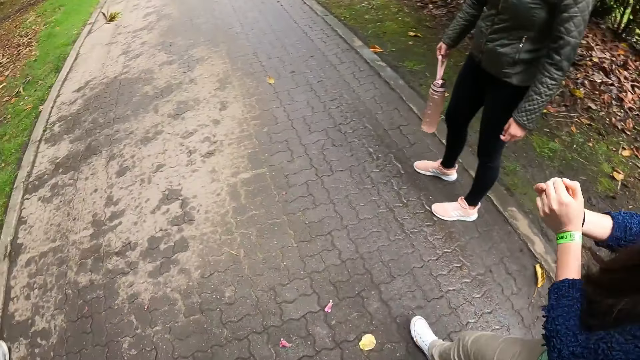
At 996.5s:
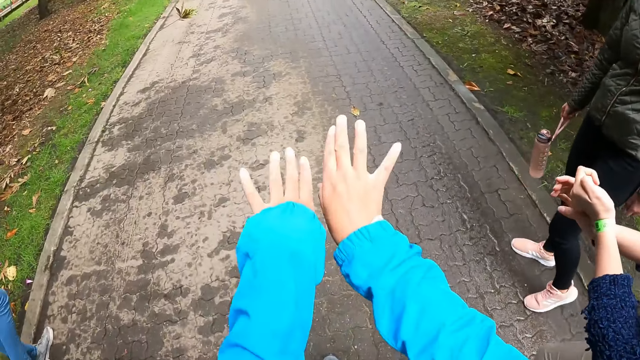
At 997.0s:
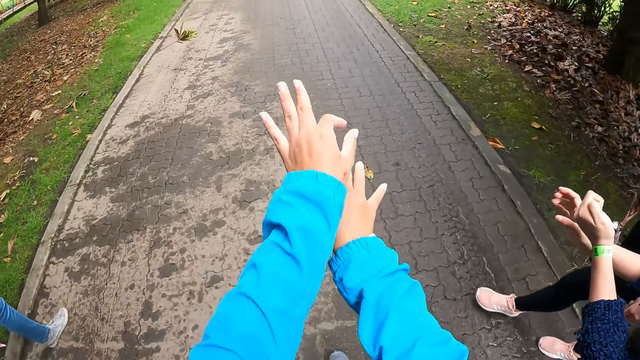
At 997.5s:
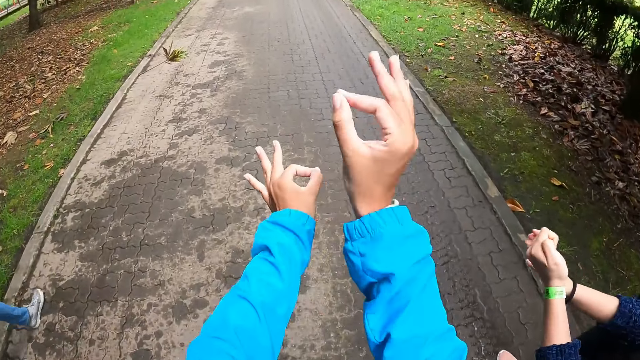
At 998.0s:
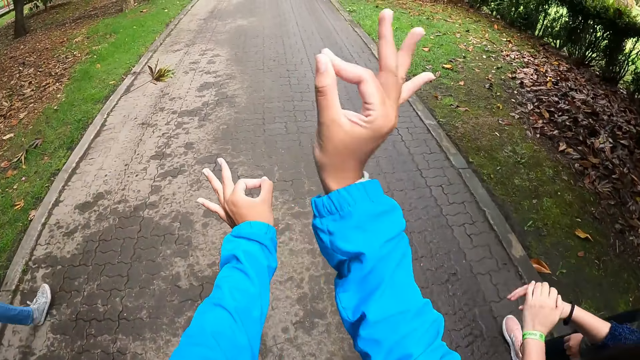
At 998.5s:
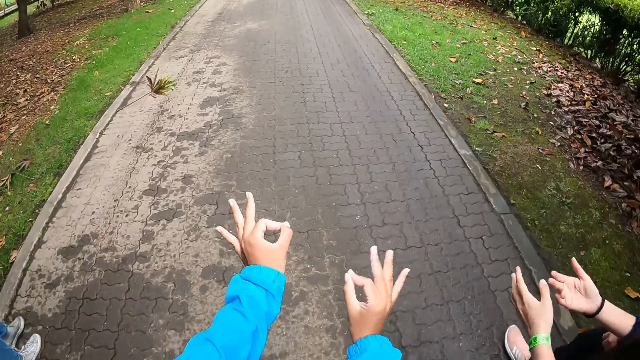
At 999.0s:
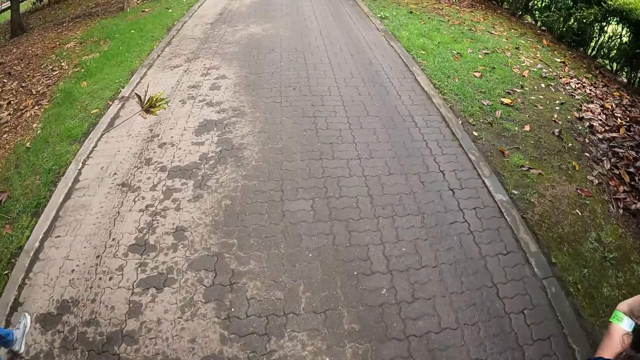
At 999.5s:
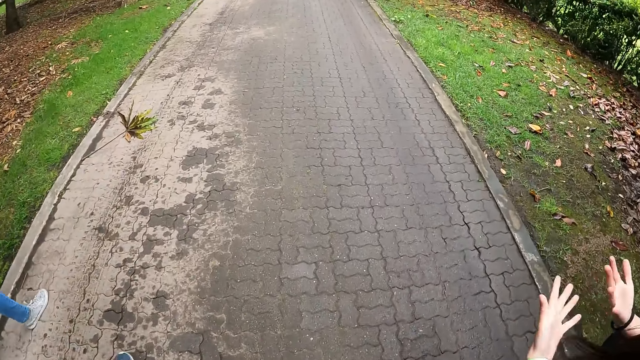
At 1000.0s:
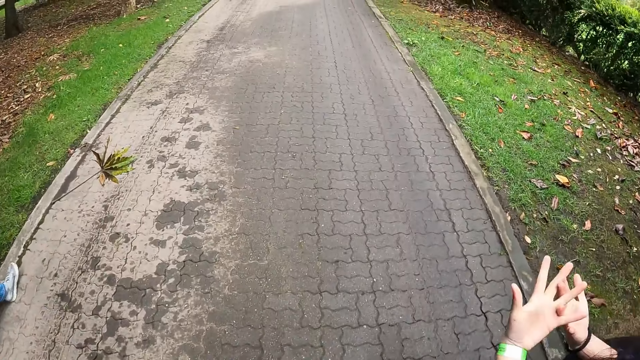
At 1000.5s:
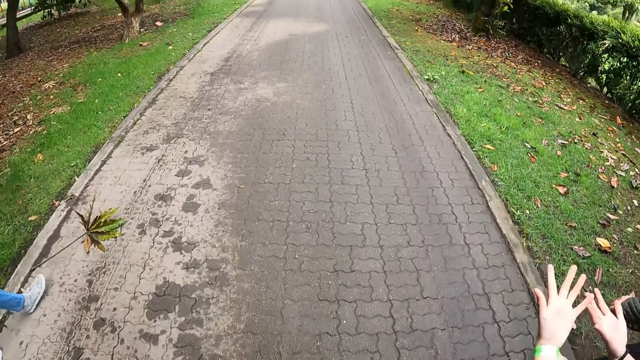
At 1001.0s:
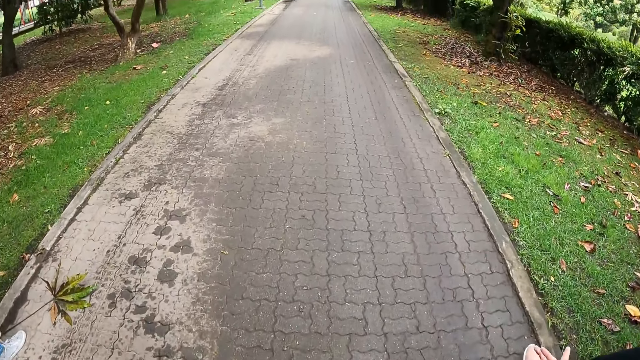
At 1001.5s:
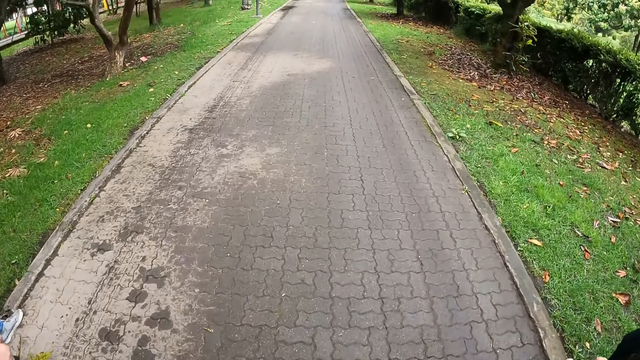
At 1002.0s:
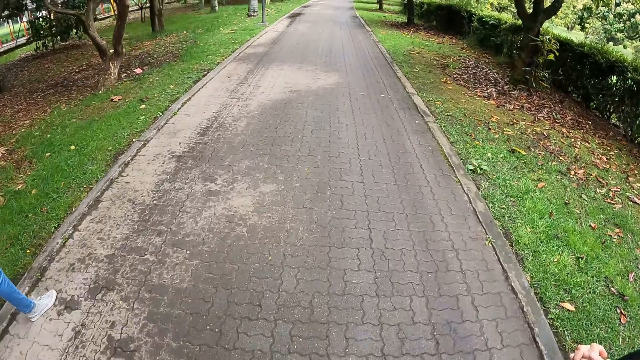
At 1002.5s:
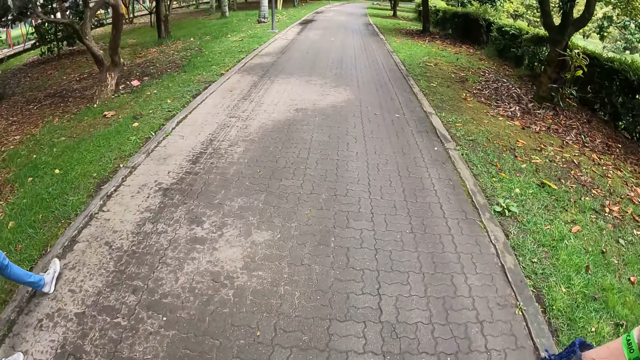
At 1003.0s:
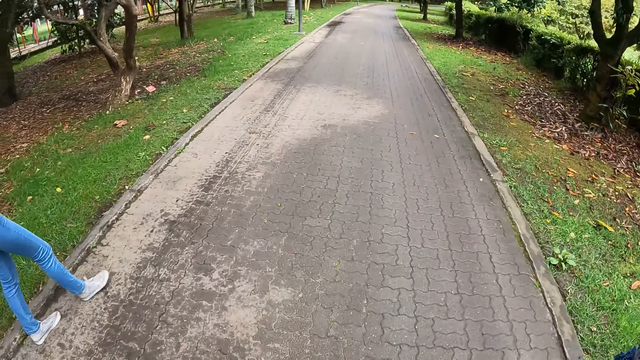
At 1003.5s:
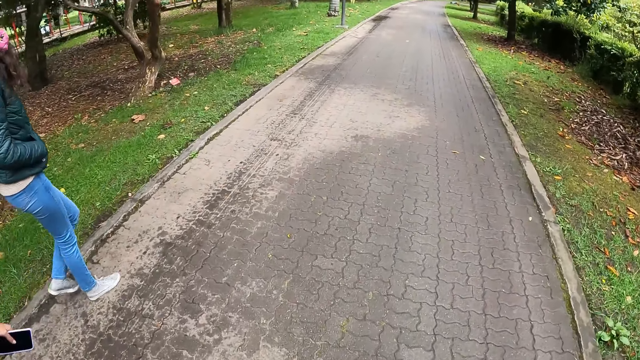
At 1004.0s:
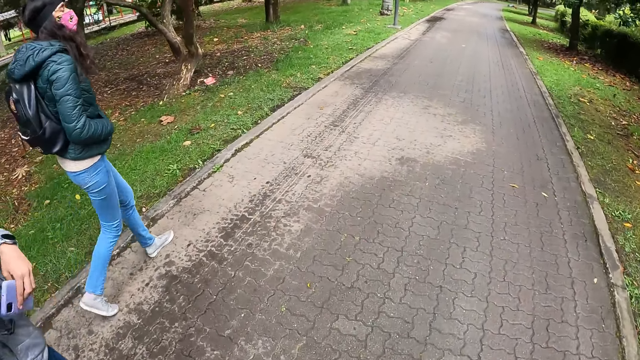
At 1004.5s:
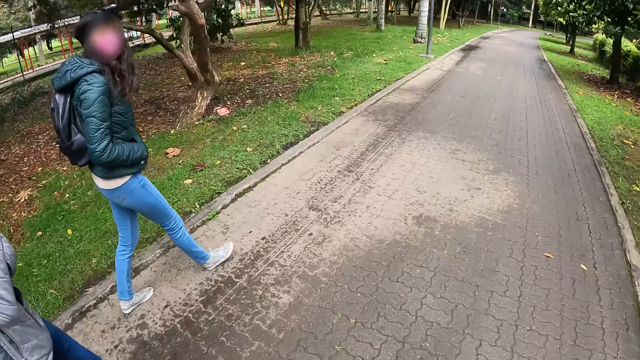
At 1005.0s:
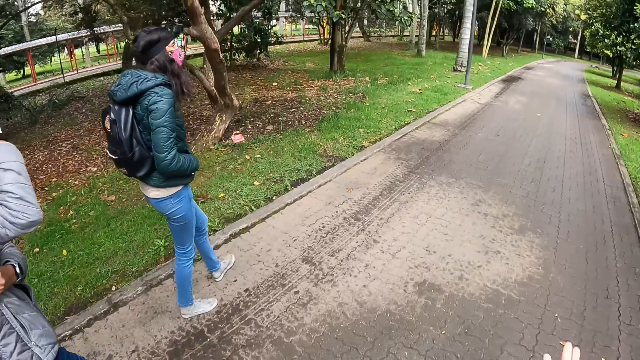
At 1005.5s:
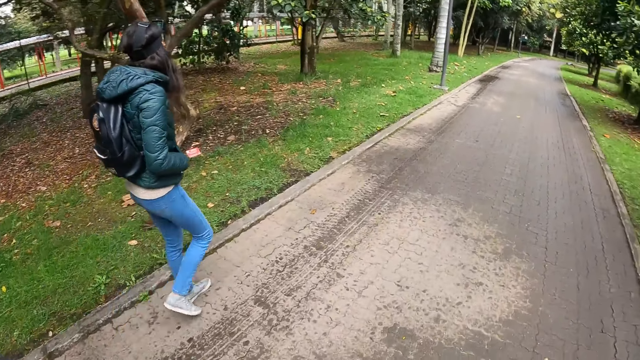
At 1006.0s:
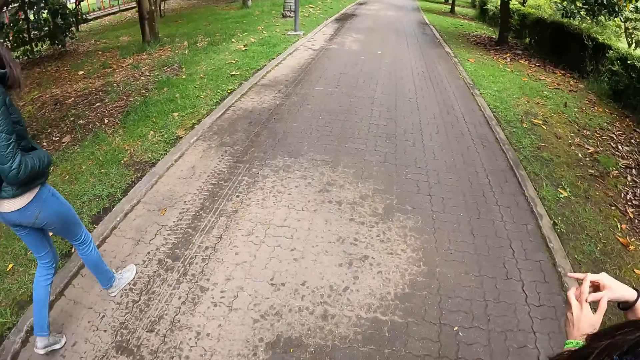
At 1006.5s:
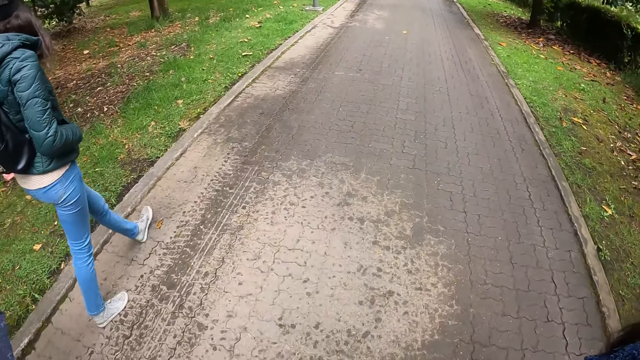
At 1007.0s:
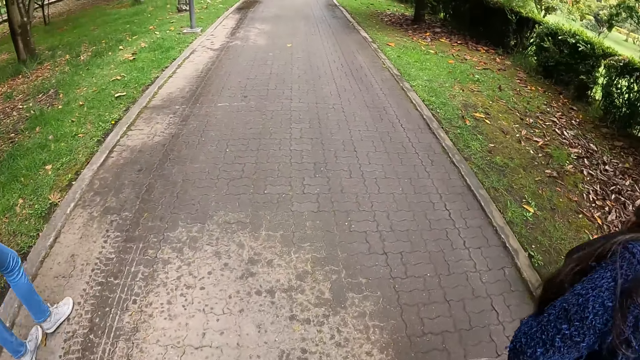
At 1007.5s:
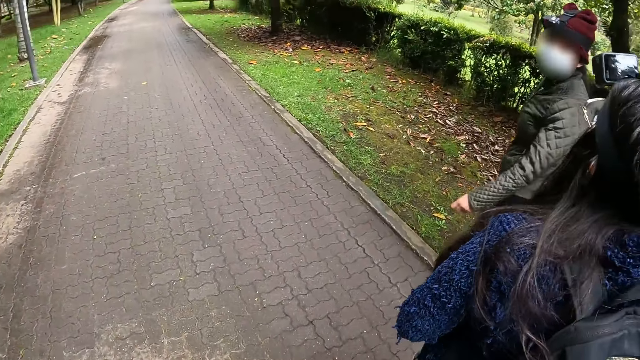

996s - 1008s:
The camera wearer signals with his hands. He walks along the road.

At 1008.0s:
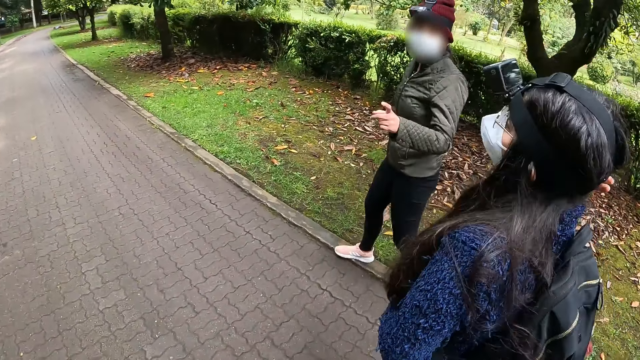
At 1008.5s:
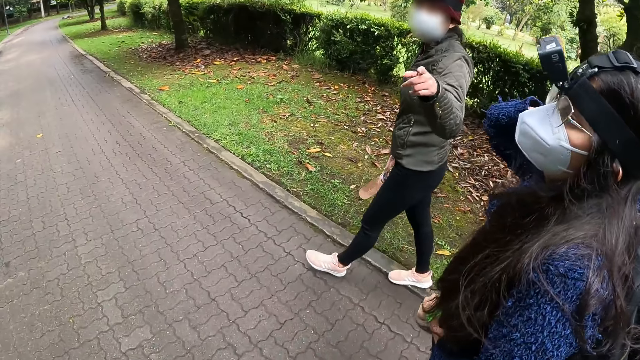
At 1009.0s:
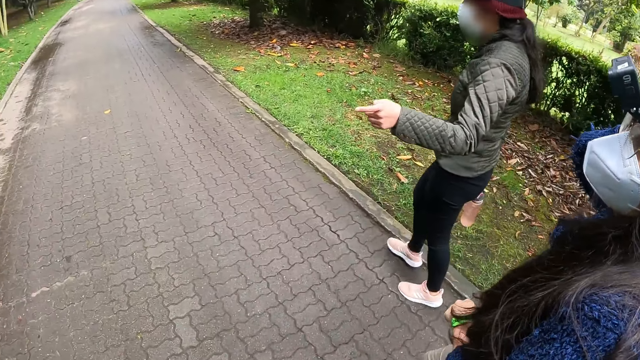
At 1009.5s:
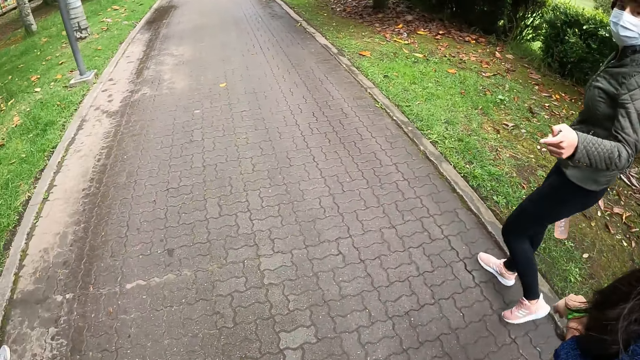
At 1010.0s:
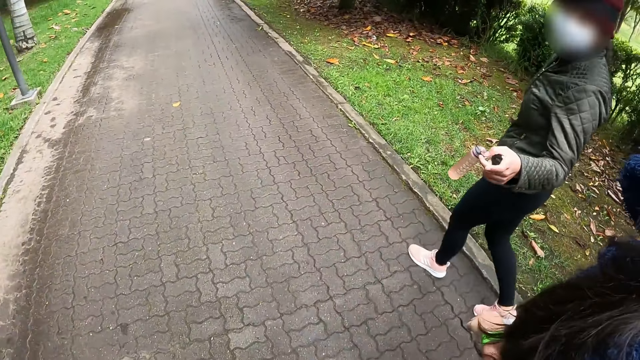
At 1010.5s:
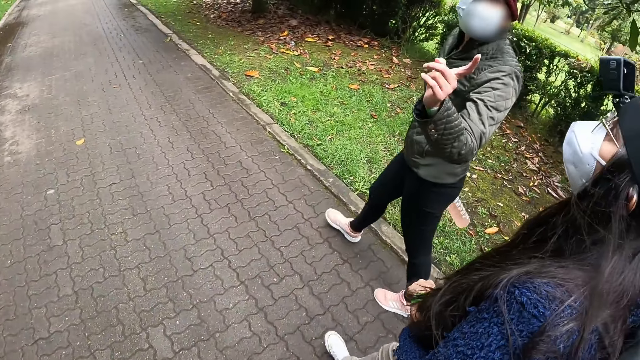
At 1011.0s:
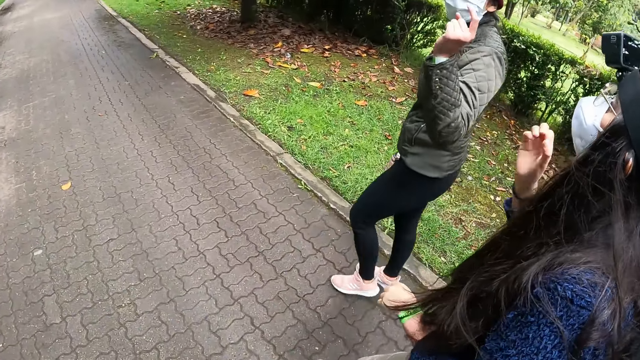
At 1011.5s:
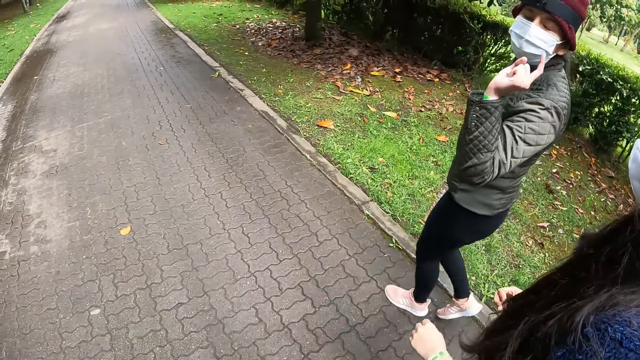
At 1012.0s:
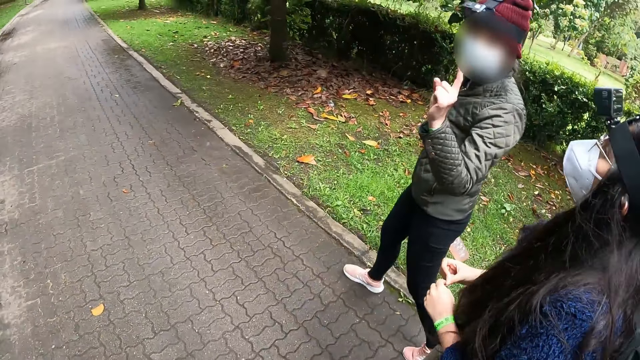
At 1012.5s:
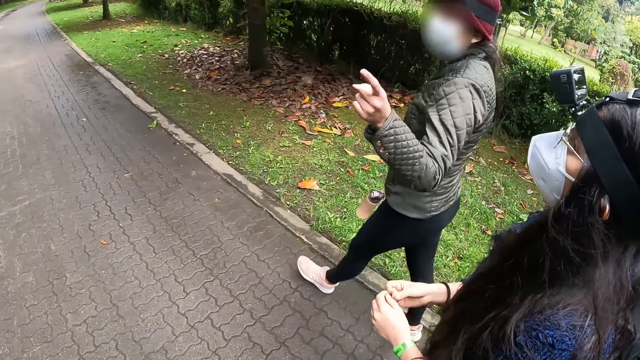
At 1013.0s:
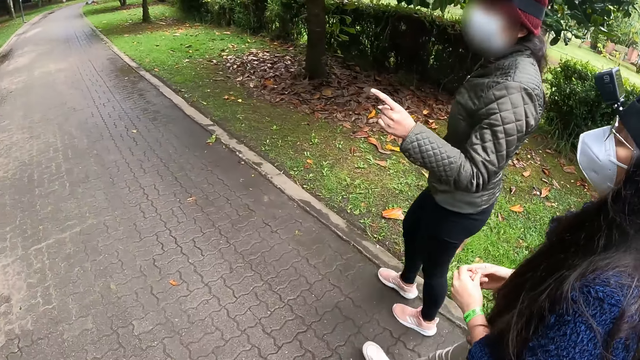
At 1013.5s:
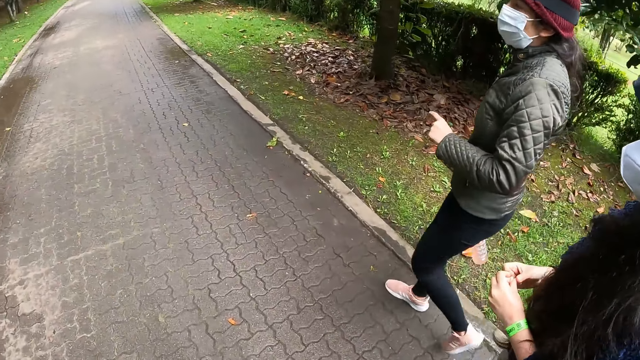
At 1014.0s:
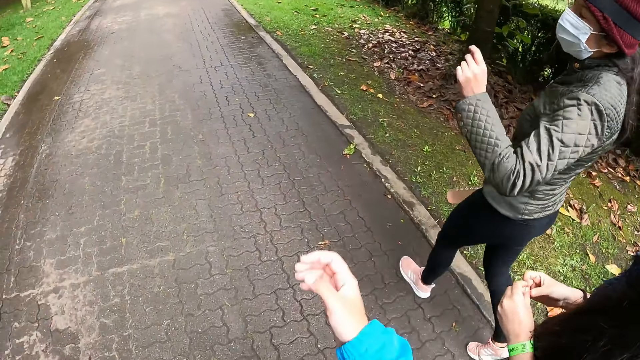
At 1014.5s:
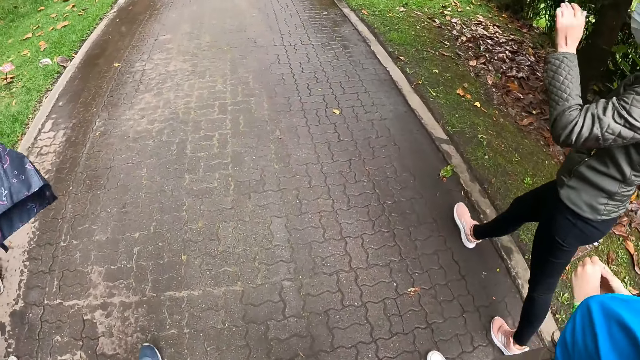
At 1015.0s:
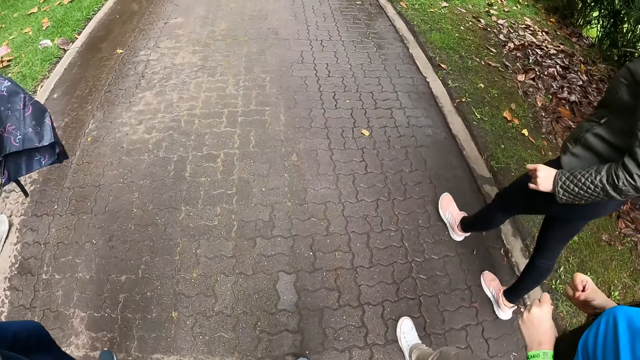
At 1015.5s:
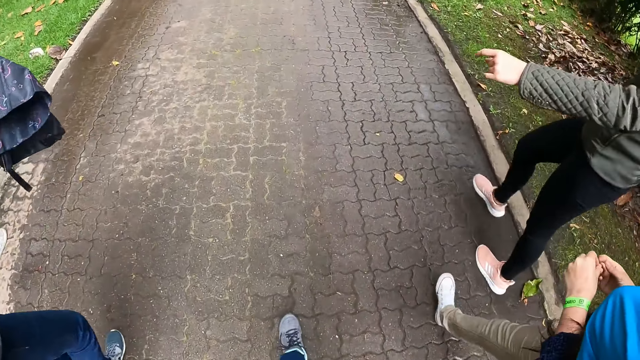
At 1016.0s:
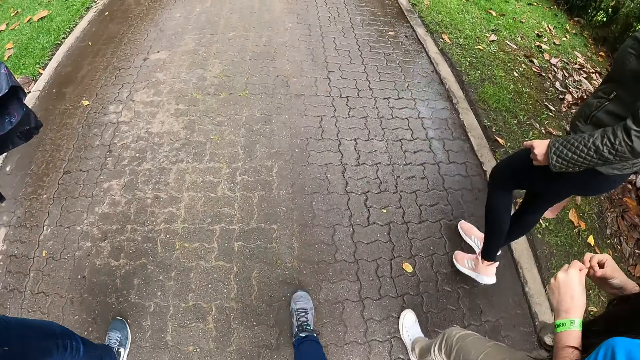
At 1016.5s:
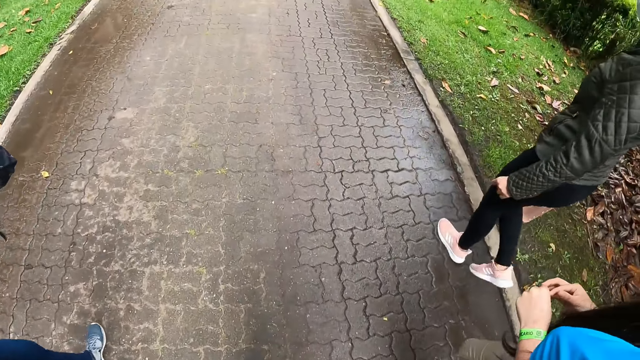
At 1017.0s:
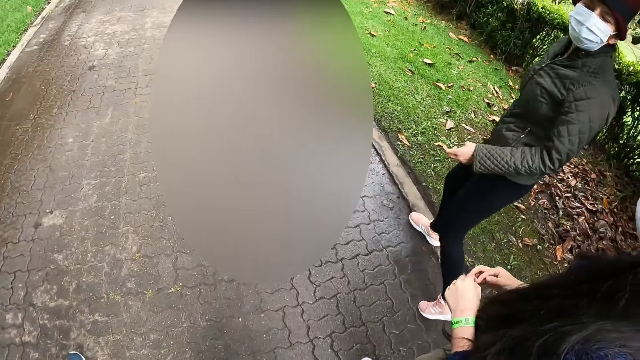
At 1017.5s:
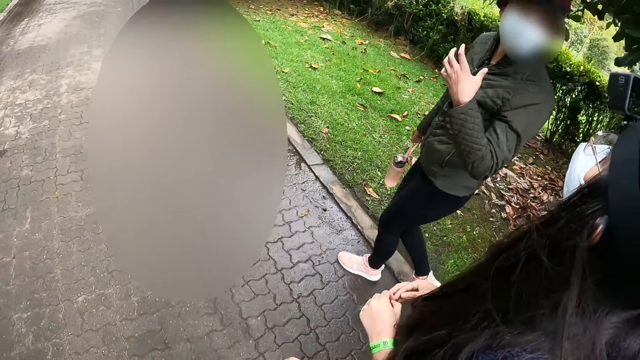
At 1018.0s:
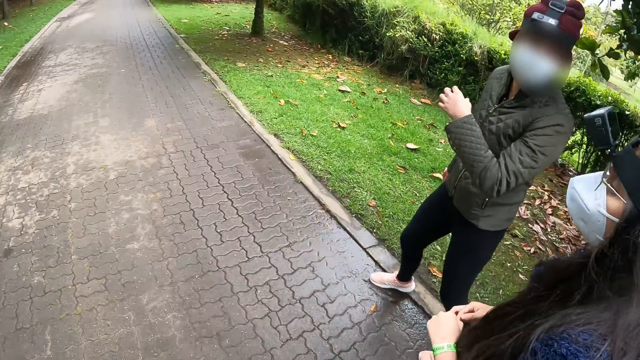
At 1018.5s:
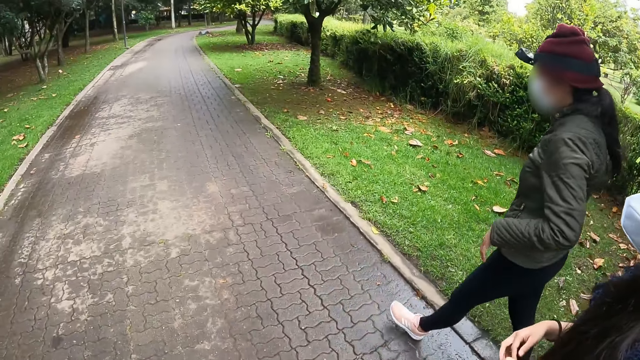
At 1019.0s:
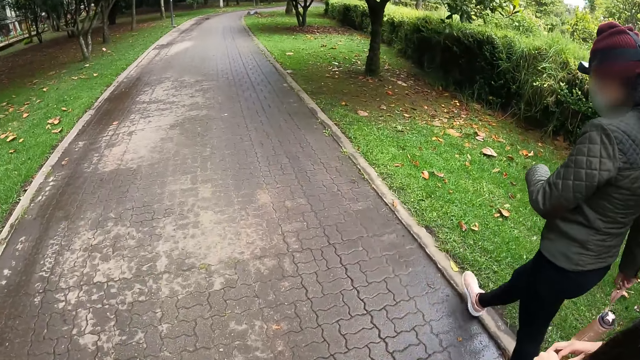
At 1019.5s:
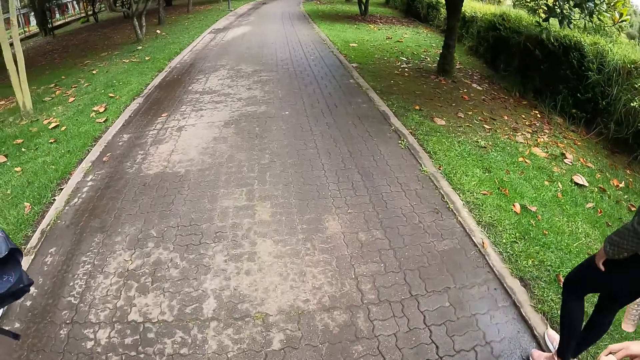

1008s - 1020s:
A woman signals to the camera wearer. The camera wearer walks along the road.
